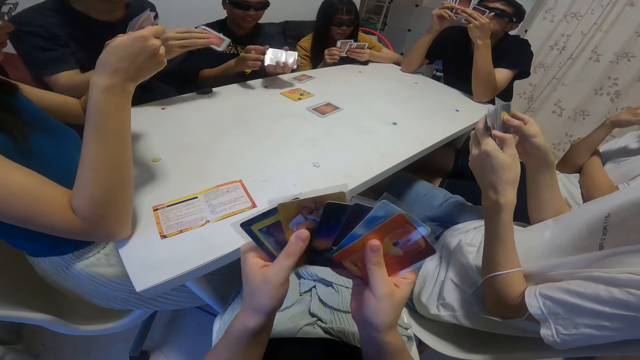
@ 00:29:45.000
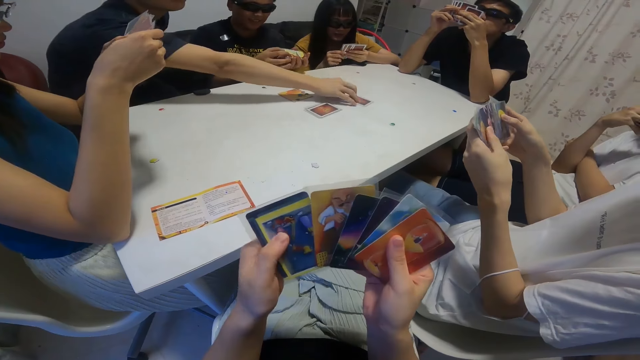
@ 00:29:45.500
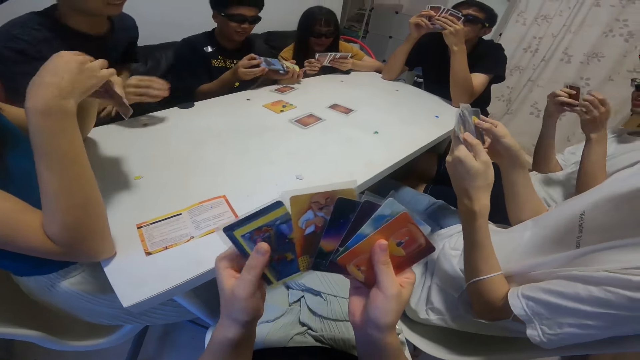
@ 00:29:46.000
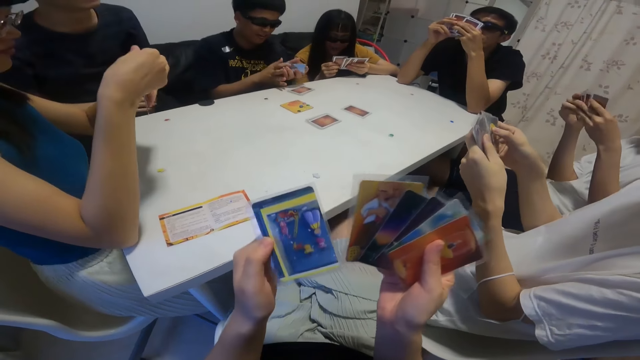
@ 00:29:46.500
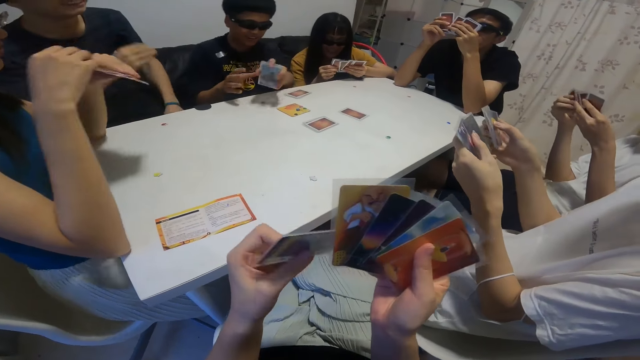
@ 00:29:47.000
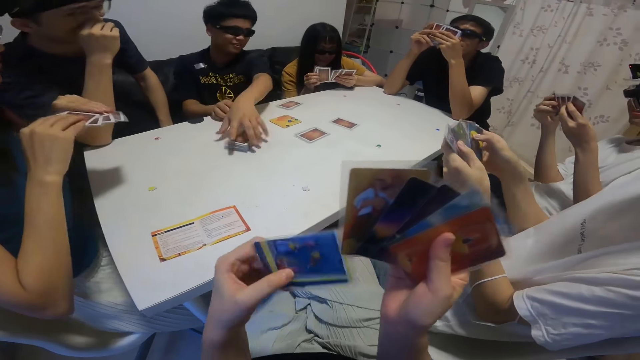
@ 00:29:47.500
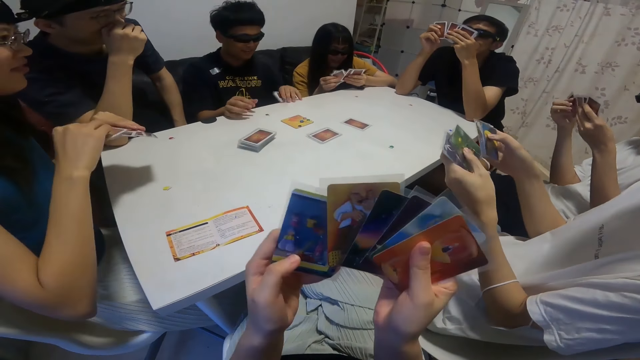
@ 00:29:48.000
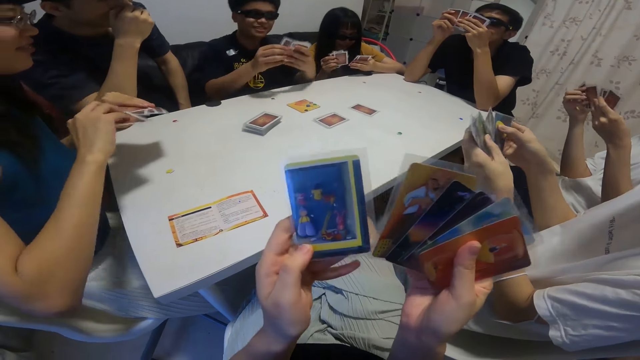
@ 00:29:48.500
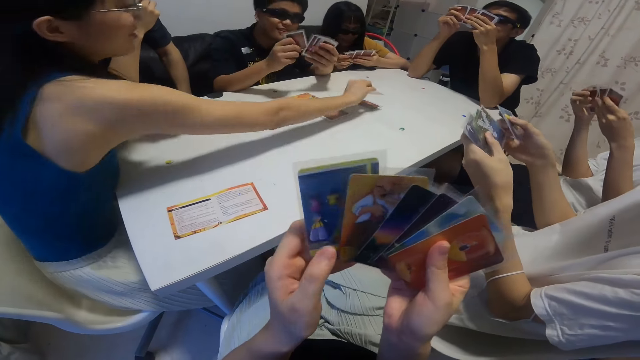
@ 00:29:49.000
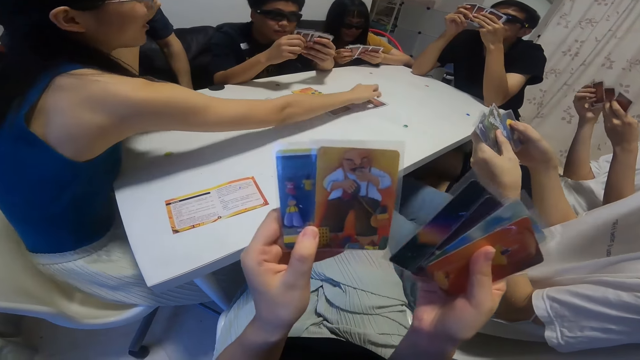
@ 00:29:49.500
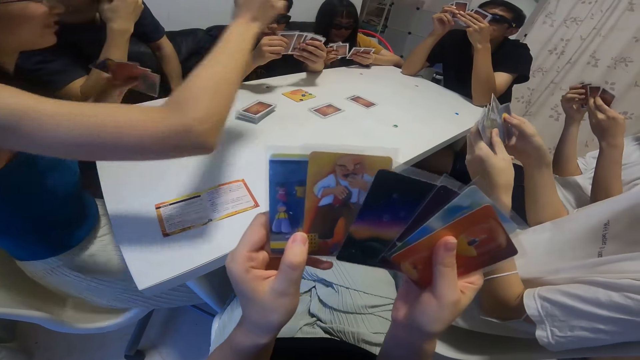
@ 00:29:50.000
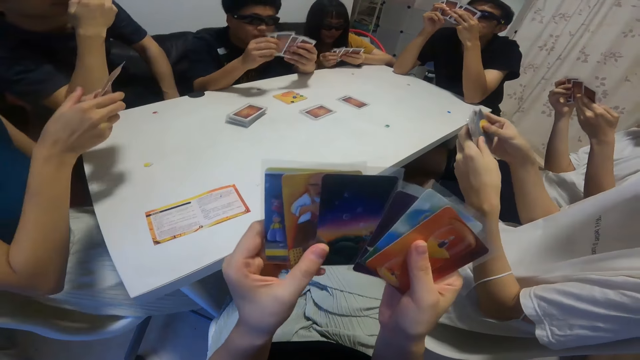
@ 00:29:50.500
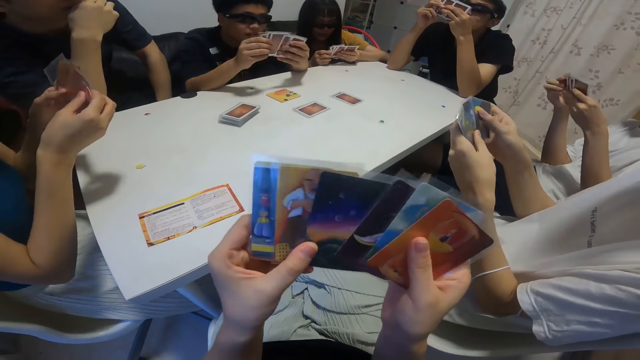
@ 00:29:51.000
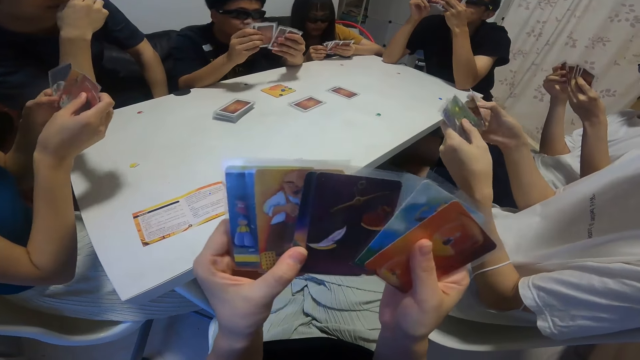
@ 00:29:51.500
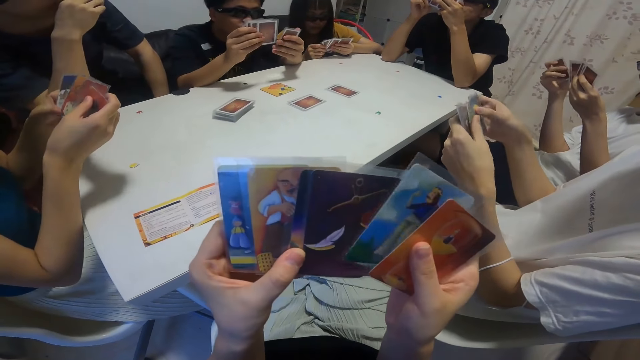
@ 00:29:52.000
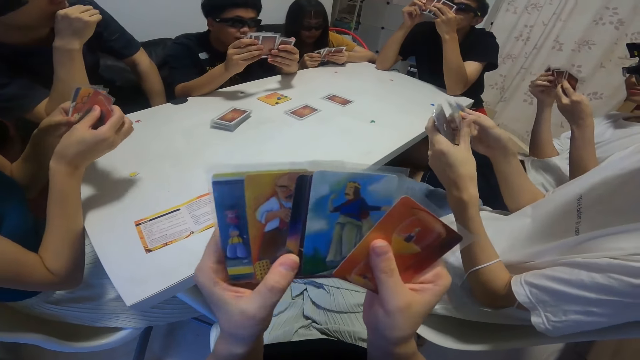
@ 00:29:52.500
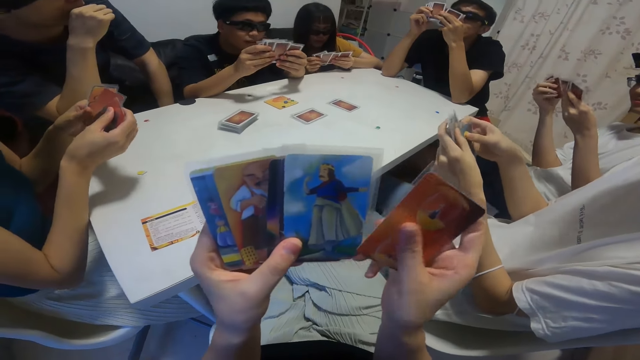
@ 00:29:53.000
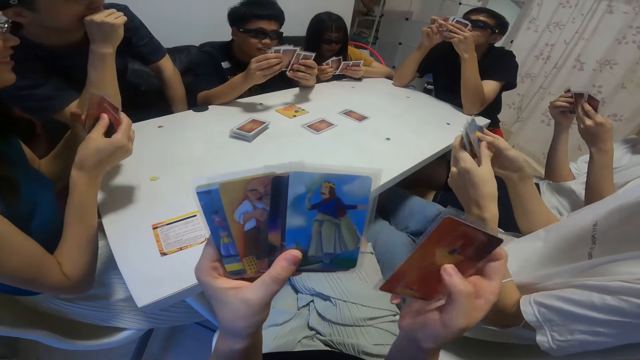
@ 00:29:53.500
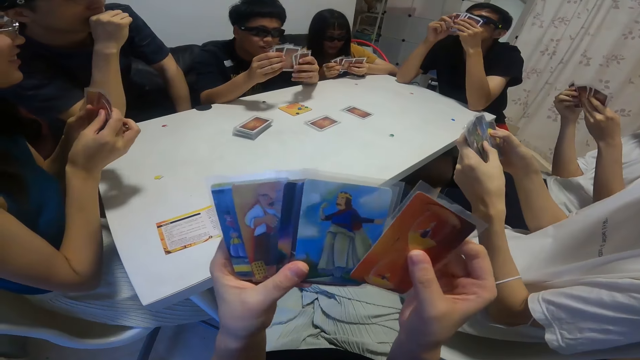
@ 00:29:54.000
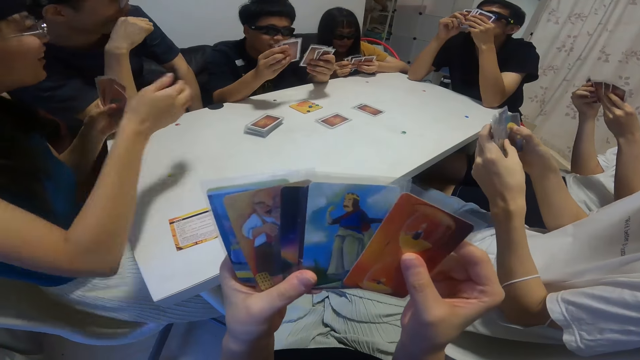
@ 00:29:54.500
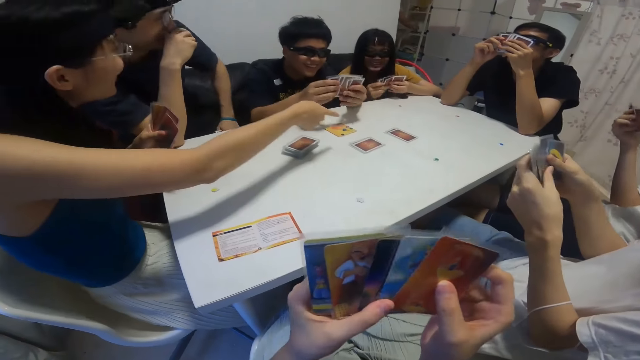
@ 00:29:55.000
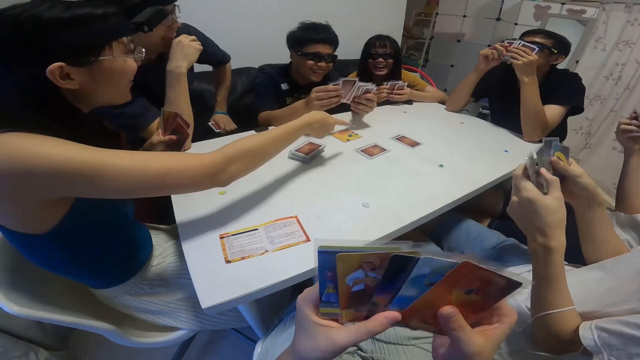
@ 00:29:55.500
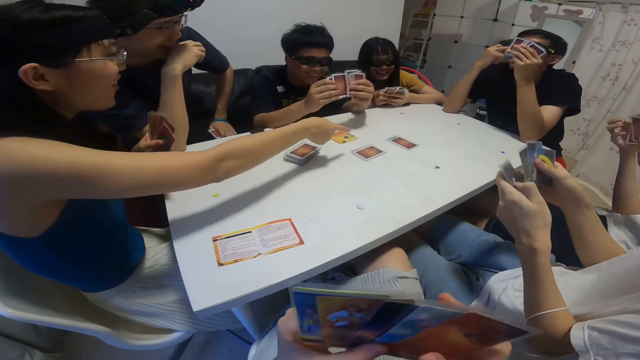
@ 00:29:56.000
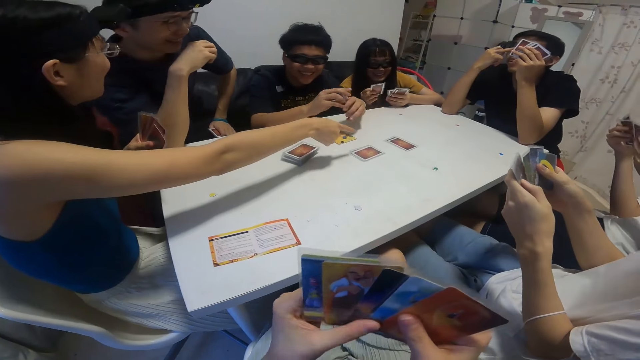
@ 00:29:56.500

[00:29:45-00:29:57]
A boy drops a card in his right hand on the table. Another boy places the deck of cards in his left hand on the table. A girl drops a card in her right hand on the table.

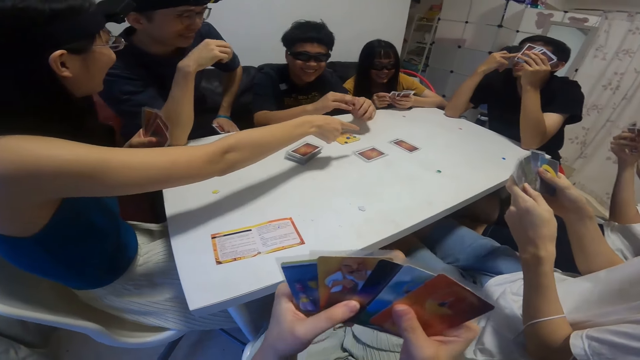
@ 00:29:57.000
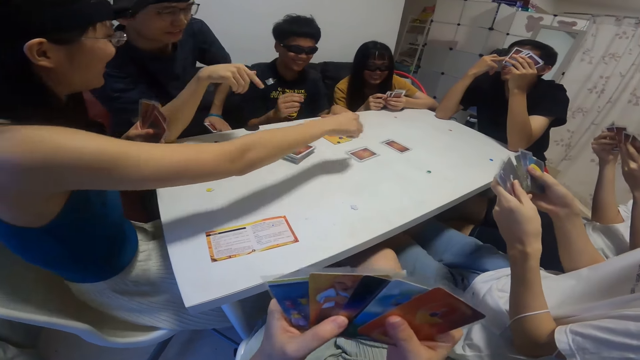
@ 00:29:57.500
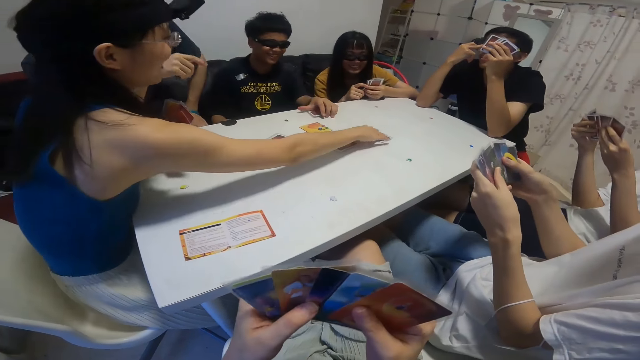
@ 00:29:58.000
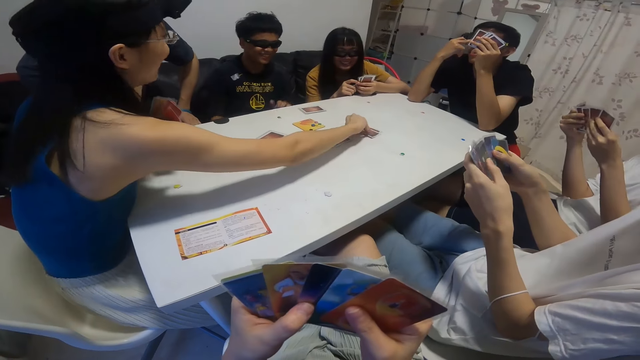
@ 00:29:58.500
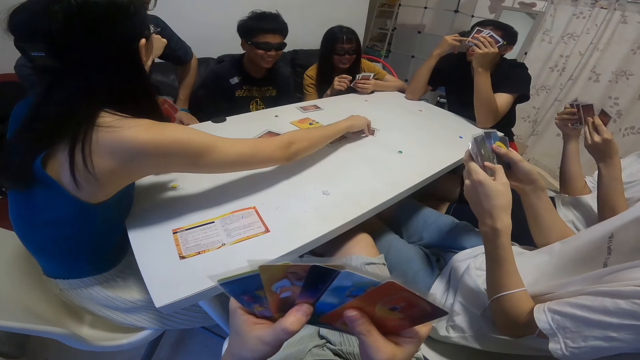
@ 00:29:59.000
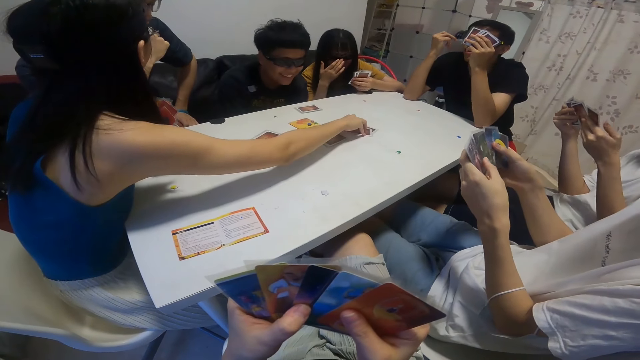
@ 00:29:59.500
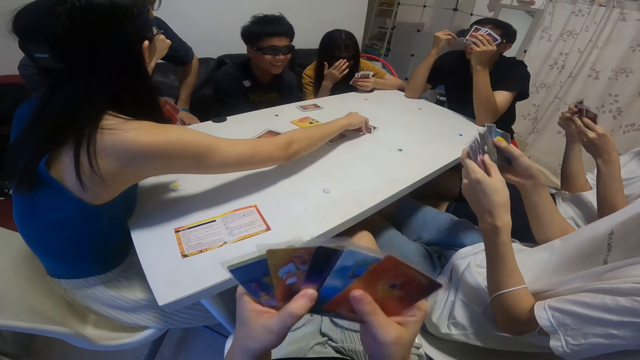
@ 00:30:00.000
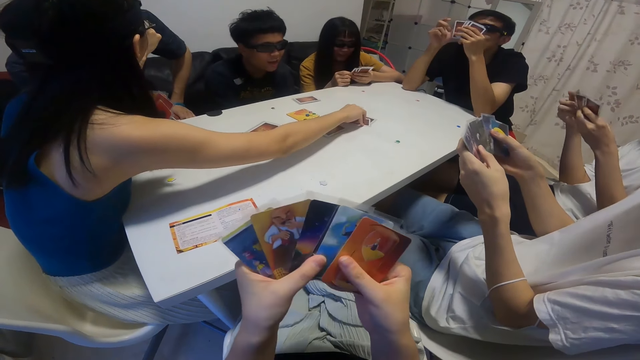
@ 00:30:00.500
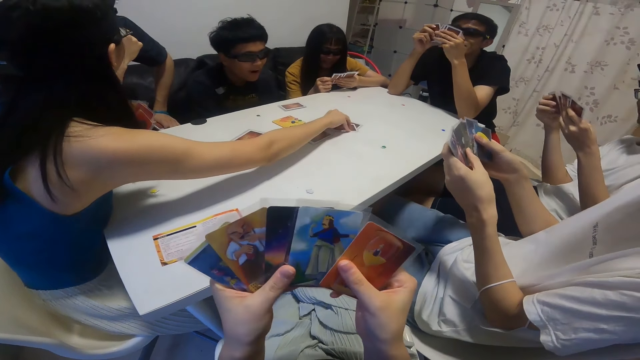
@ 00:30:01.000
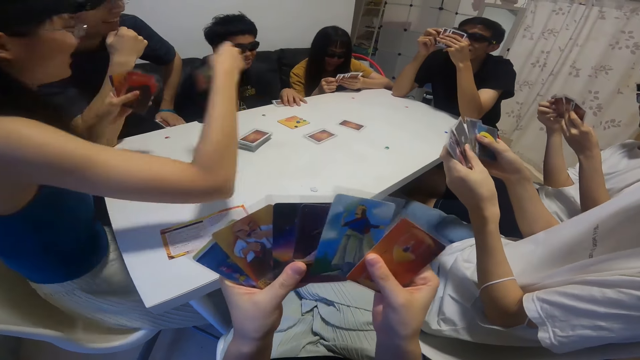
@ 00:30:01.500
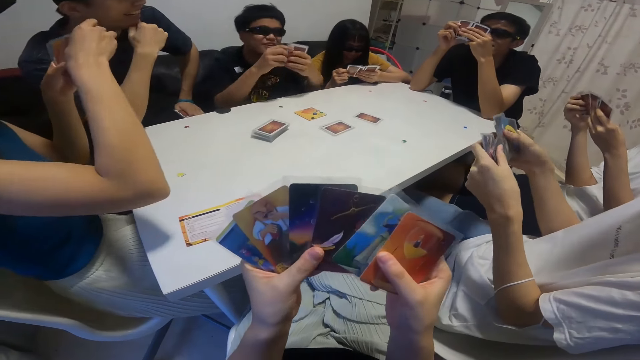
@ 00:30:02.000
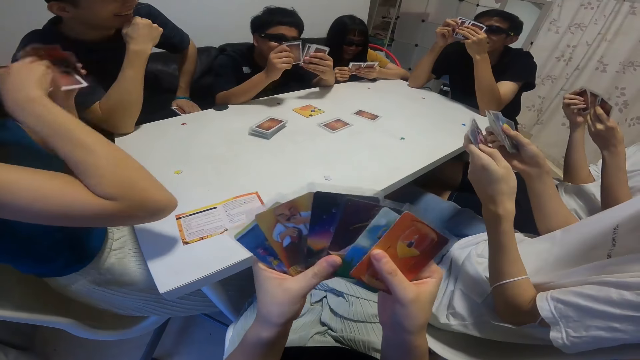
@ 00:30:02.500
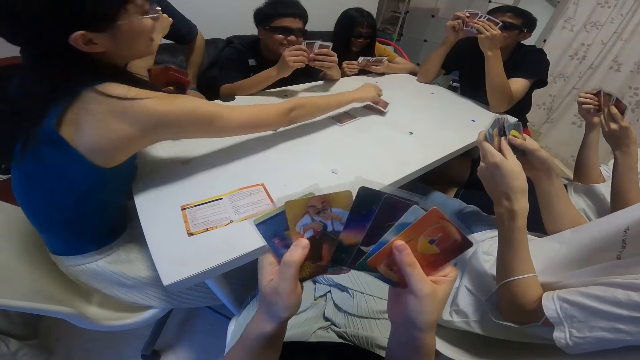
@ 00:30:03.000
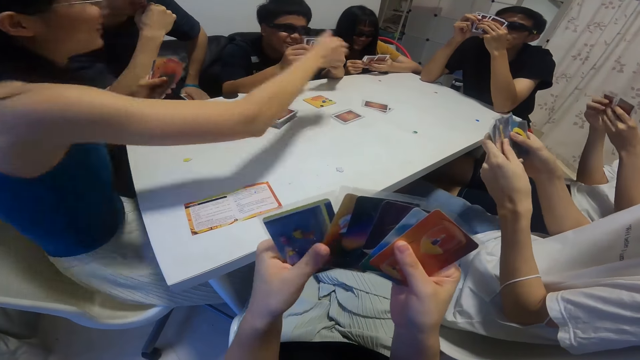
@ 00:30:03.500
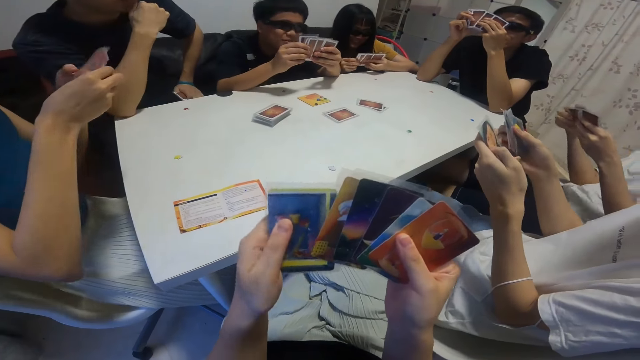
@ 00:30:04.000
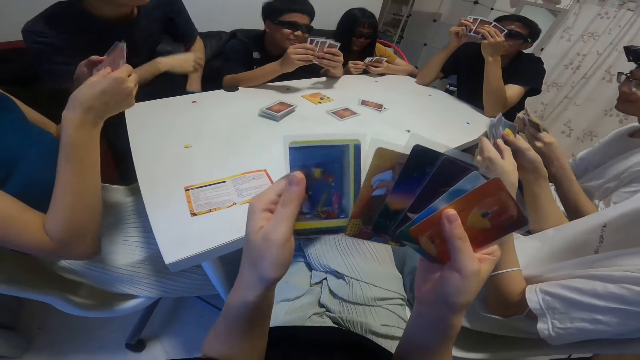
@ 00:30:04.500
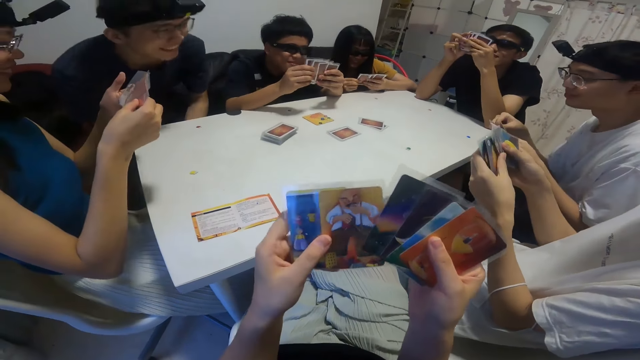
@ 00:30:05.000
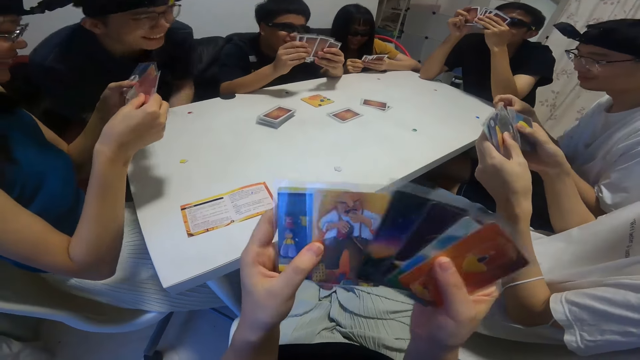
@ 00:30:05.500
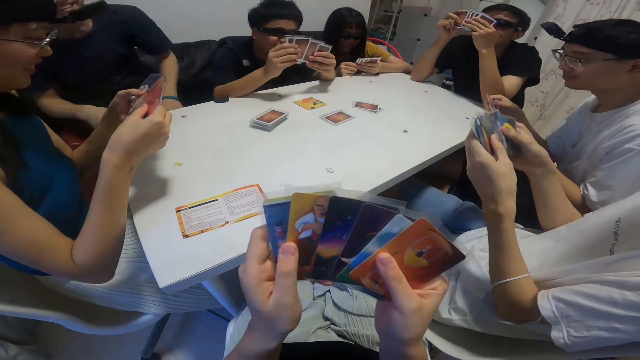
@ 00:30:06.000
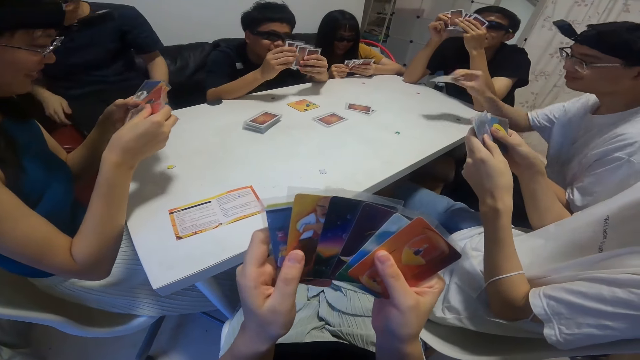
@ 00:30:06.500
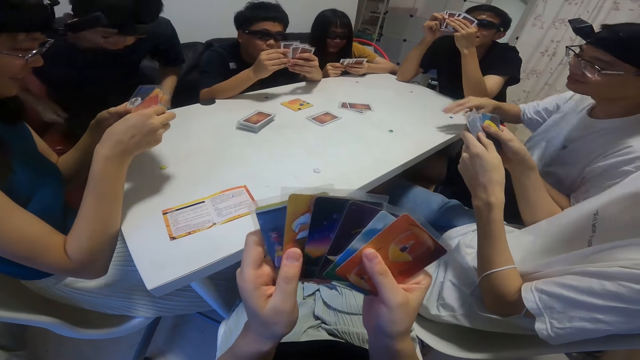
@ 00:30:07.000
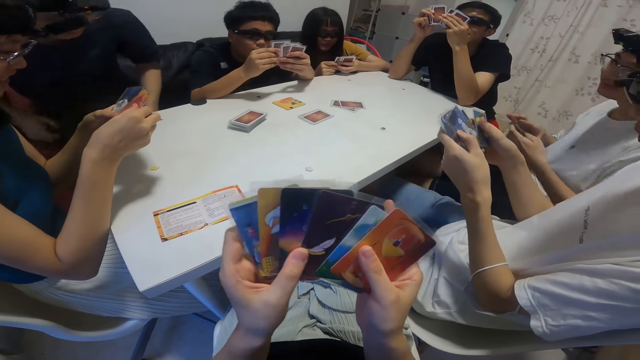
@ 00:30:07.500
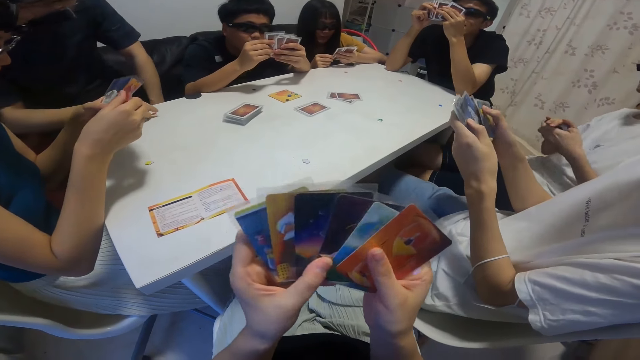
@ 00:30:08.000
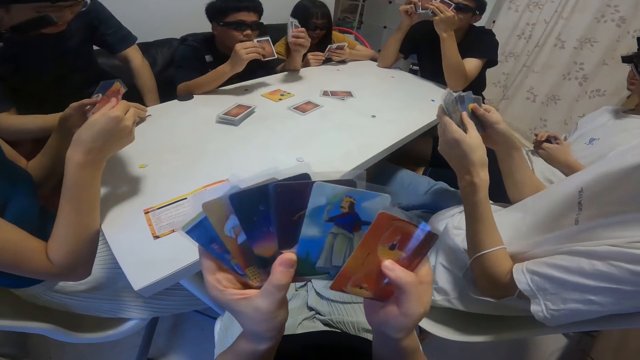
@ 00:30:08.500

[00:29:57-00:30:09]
The girl picks up the card from the table with her right hand. The girl drops the card in her right hand on the table. A boy drops a card in his right hand on the table.
